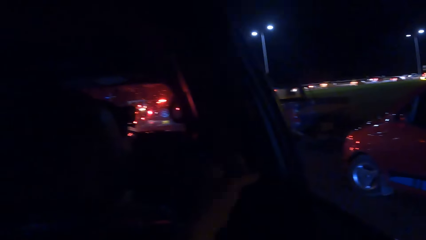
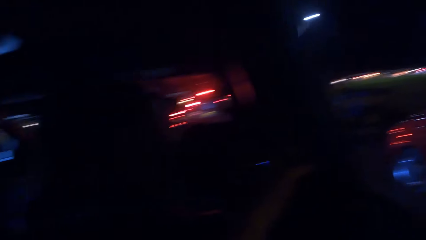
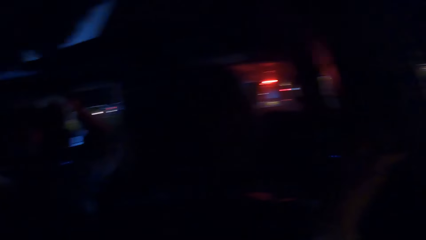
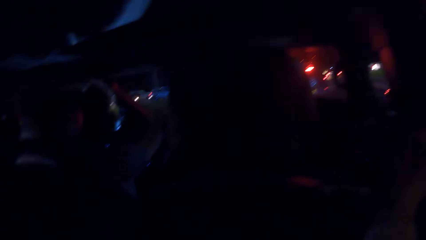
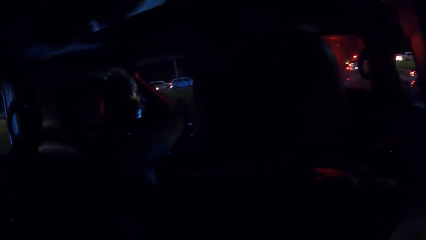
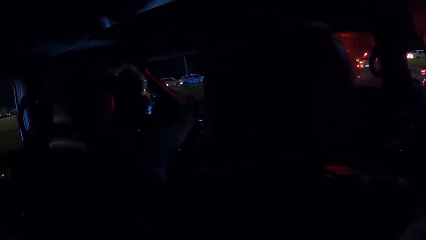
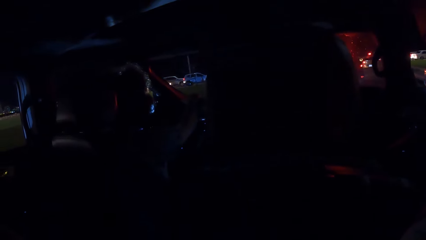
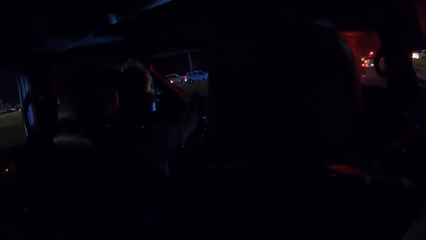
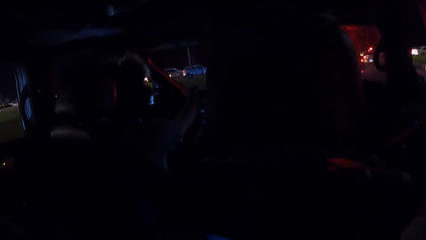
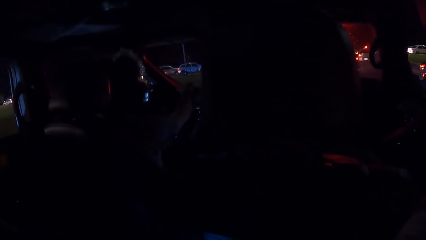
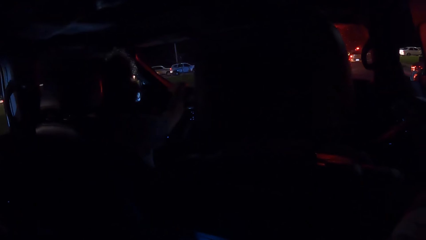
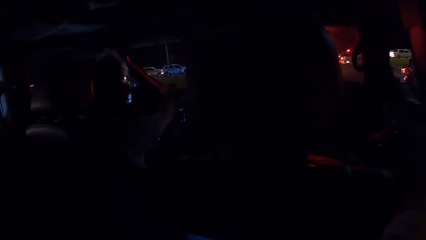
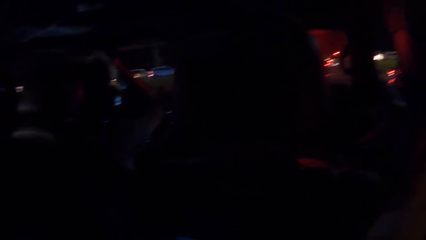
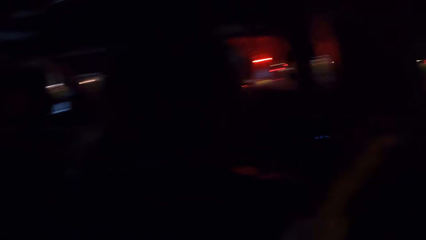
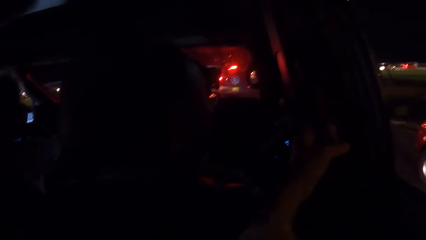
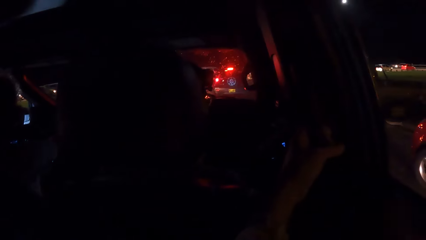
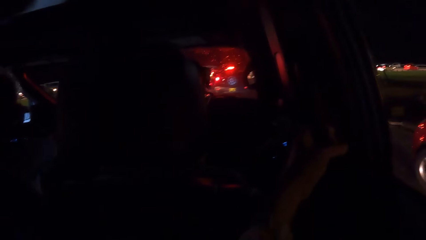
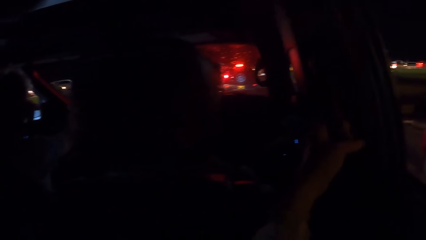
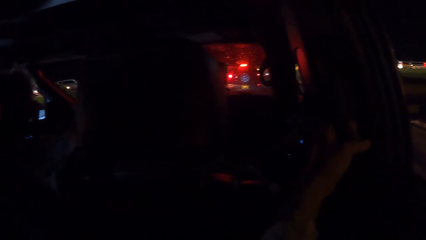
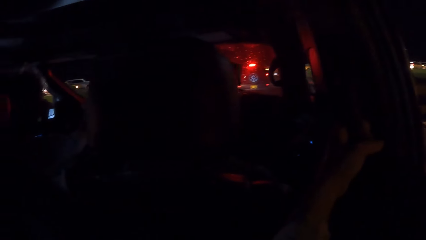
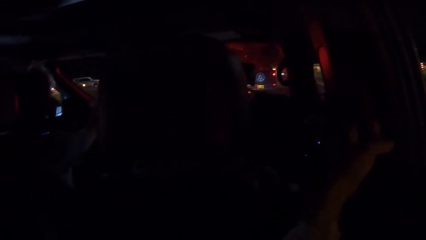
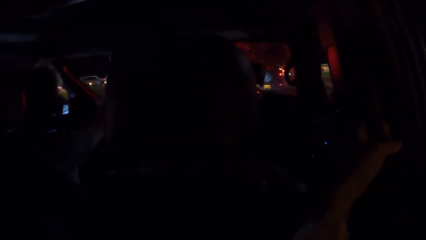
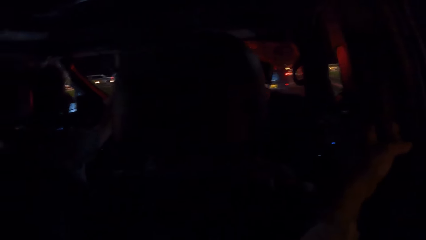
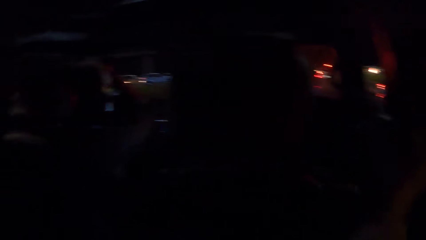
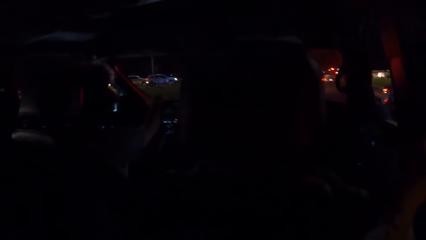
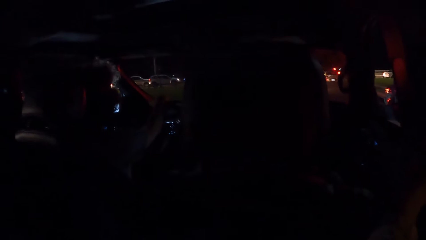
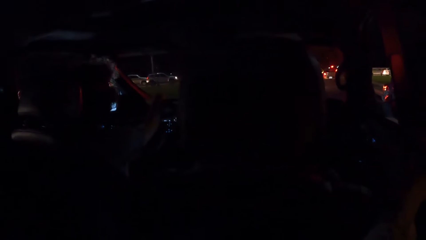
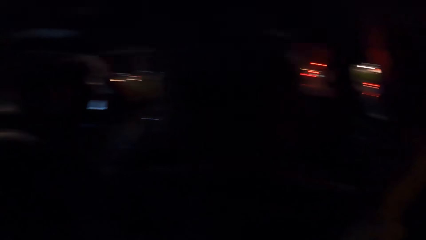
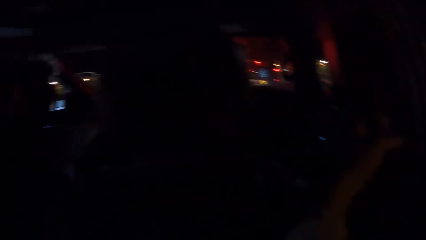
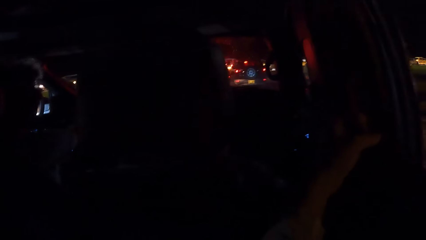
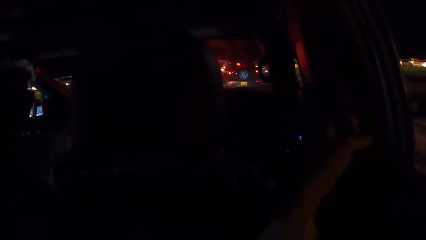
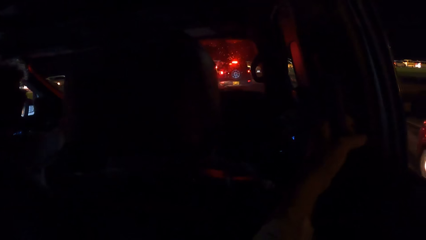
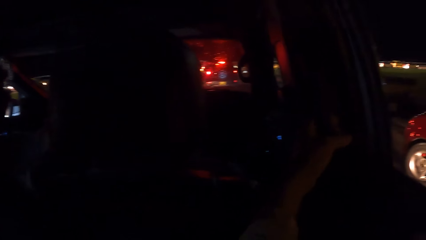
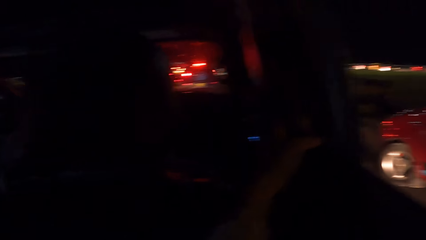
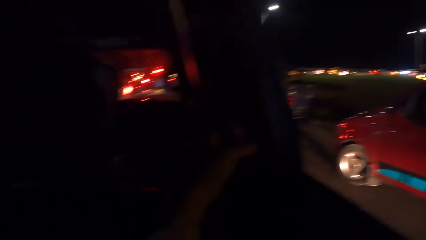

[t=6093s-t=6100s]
The camera wearer looks around the vehicle.

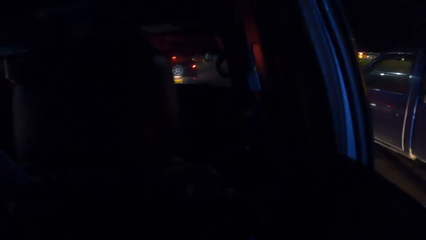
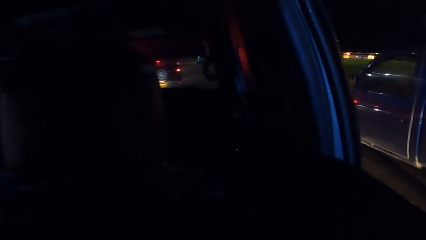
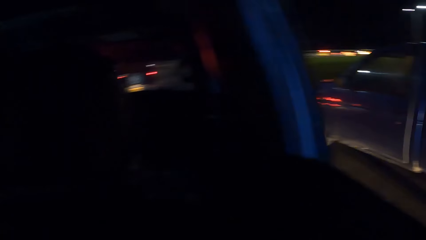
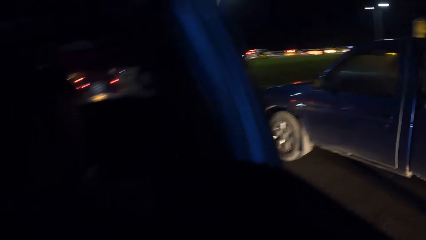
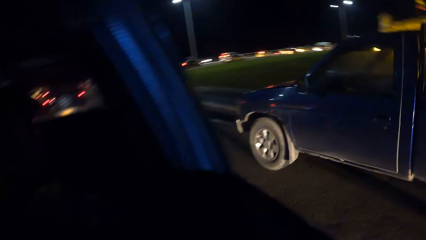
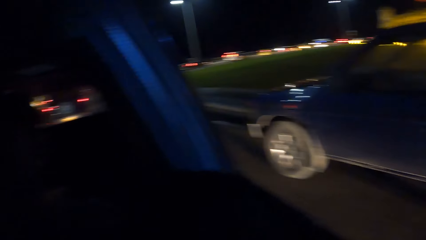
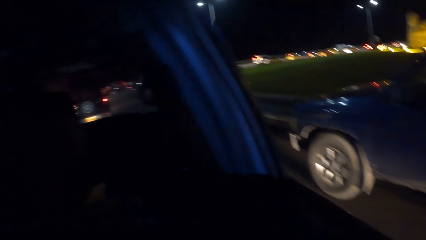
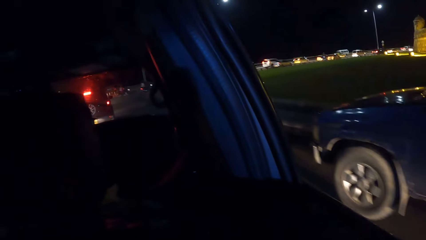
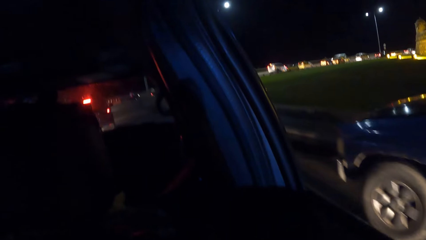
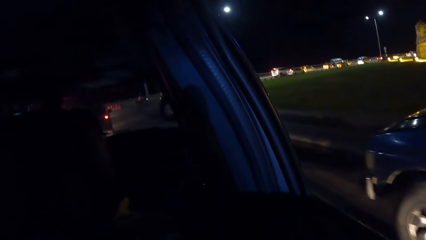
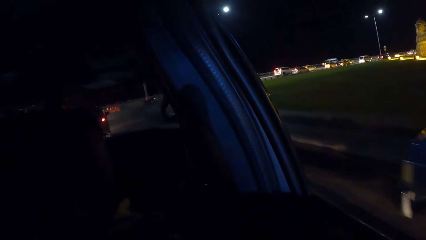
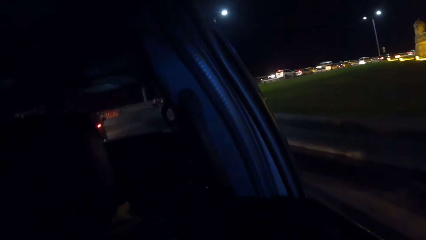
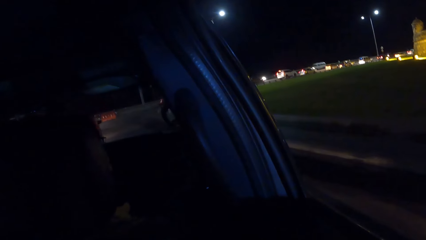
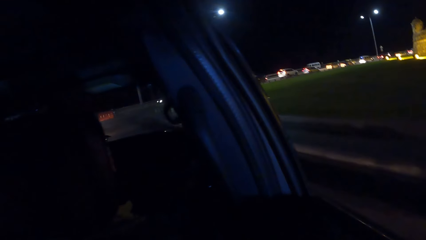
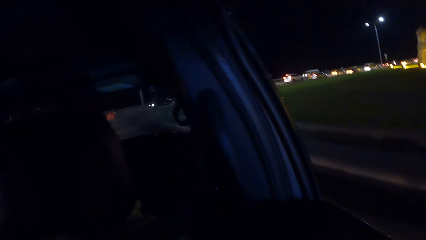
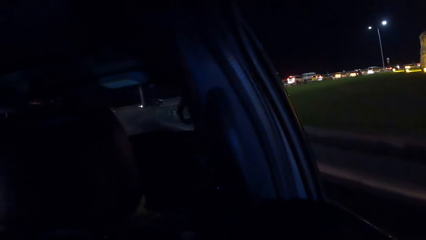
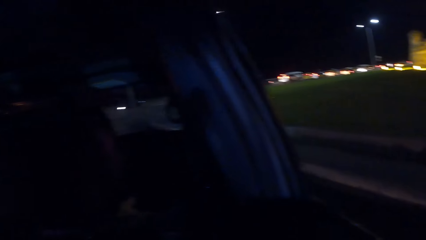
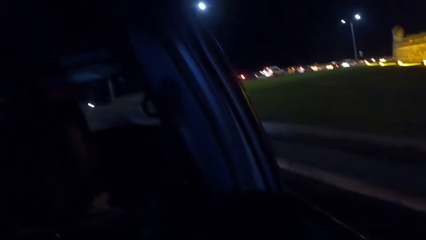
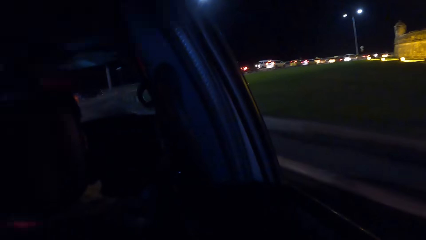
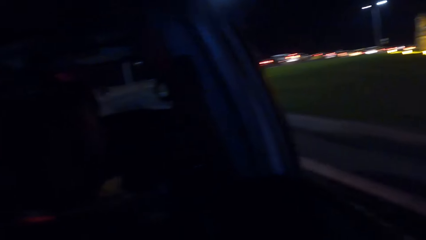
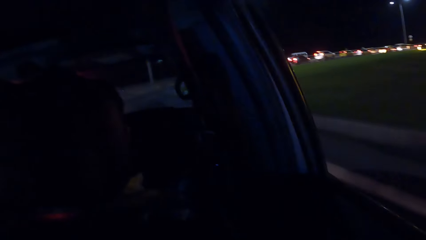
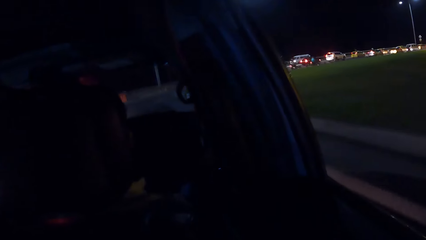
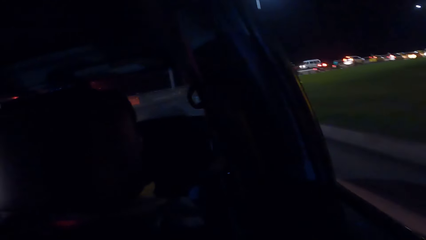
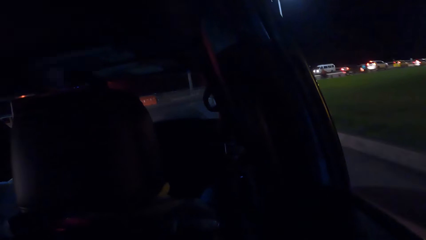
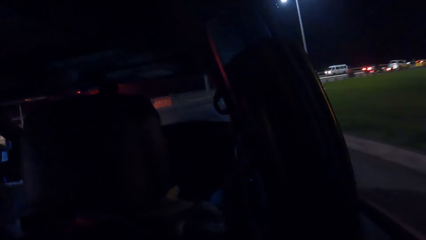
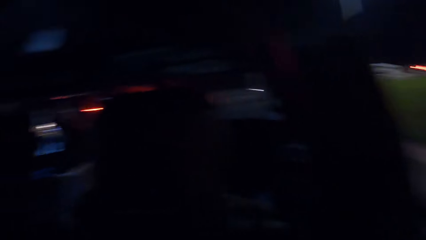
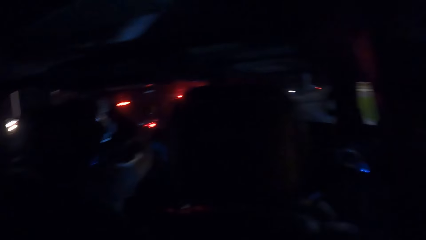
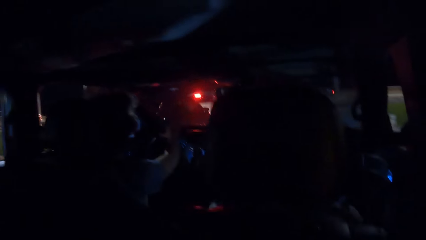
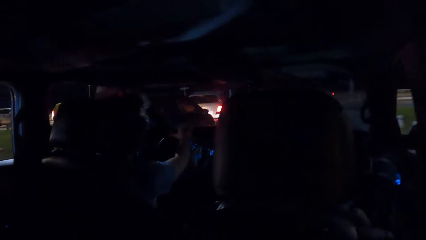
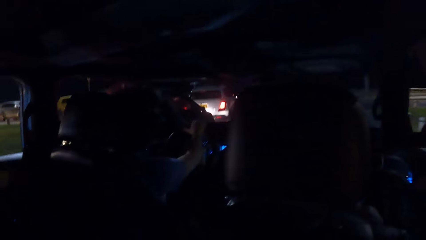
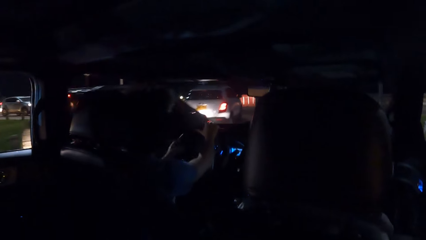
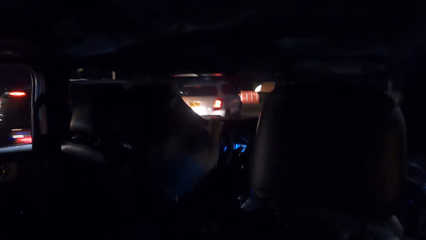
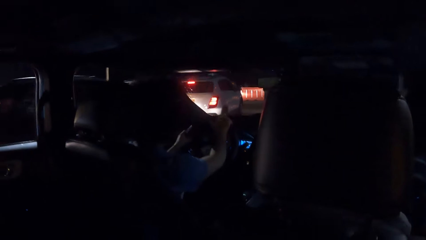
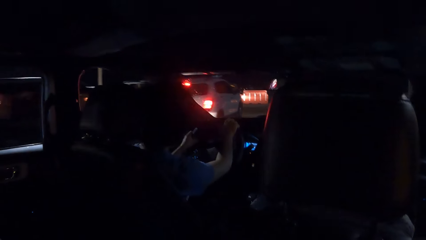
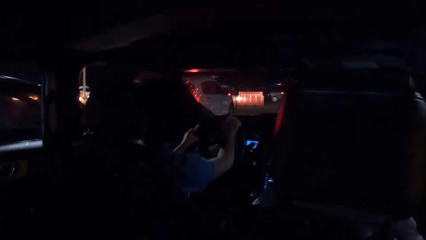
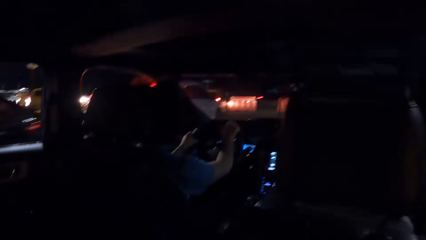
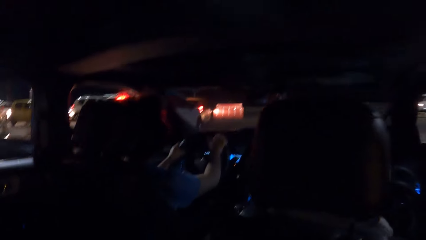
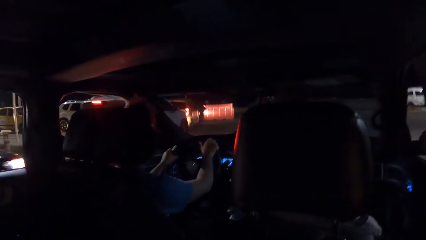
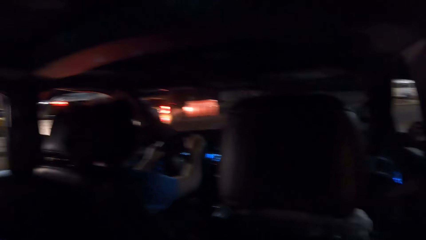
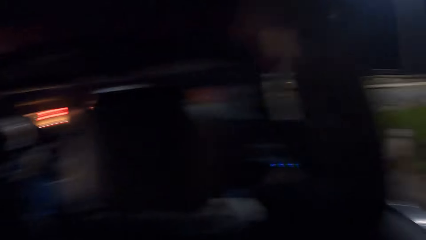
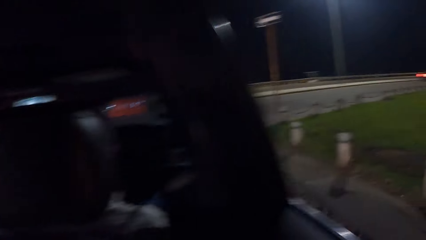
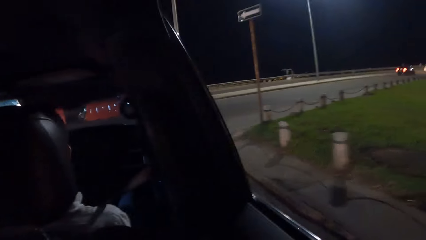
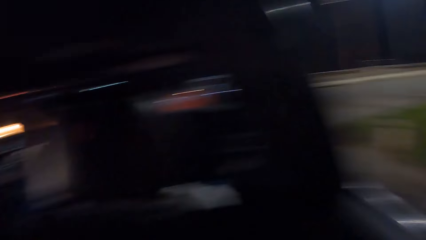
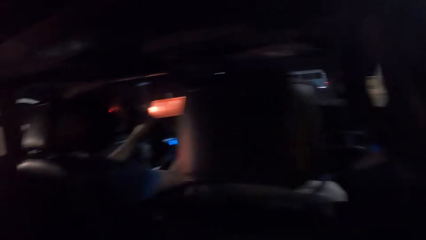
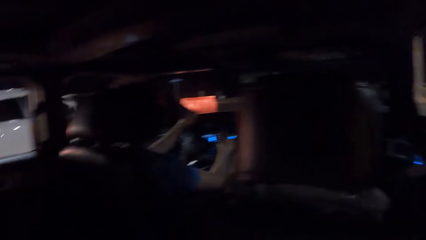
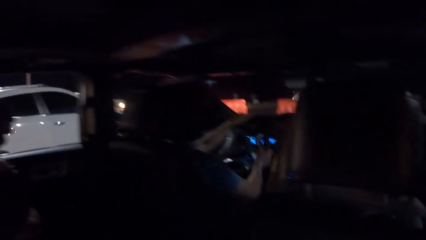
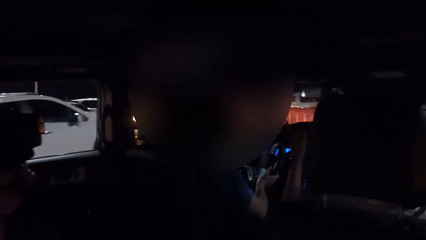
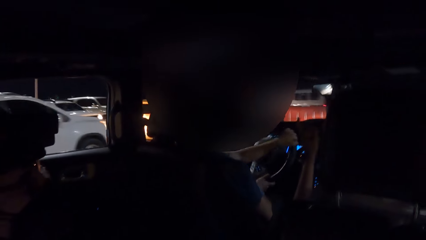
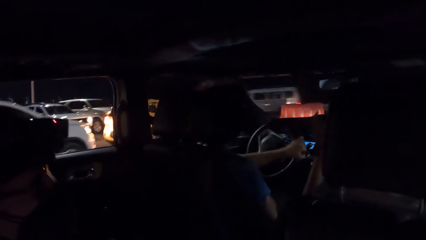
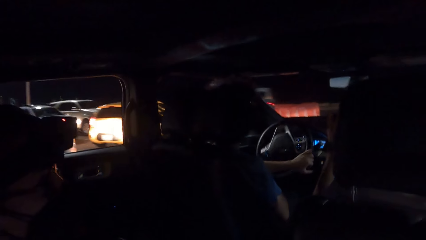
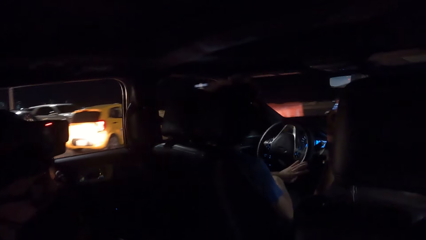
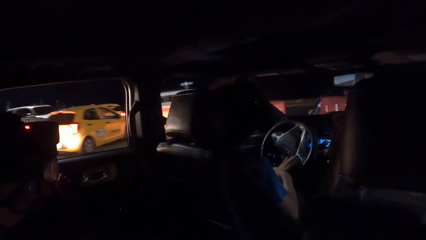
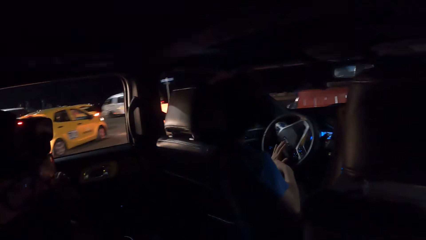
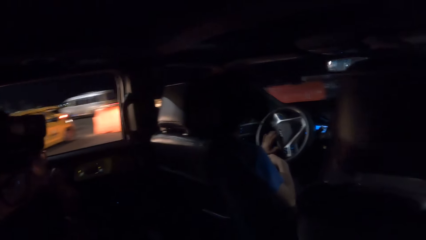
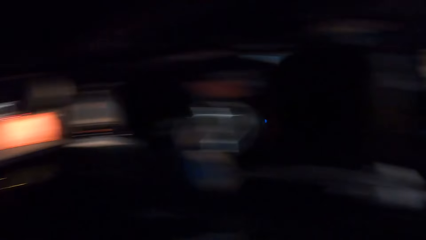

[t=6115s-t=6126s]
The camera wearer looks outside the car. They look around. A lady drives the vehicle.
